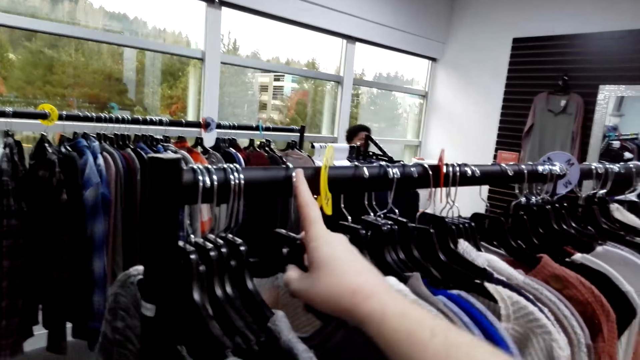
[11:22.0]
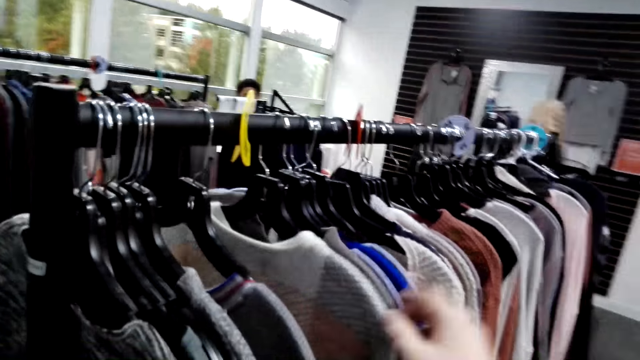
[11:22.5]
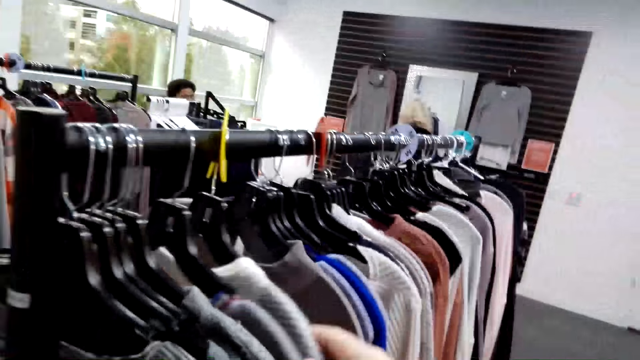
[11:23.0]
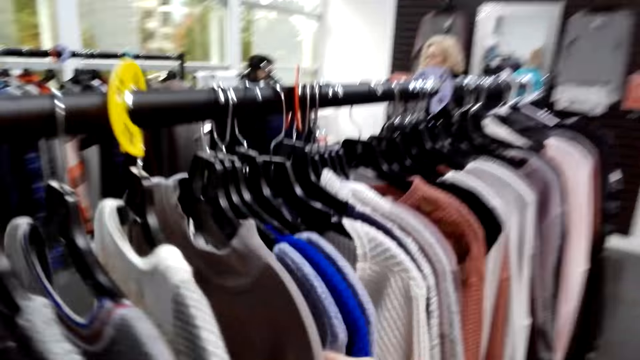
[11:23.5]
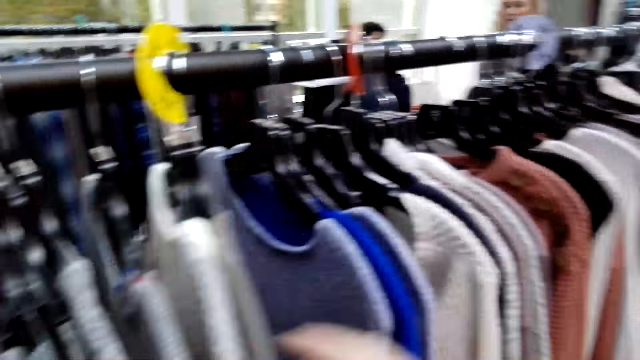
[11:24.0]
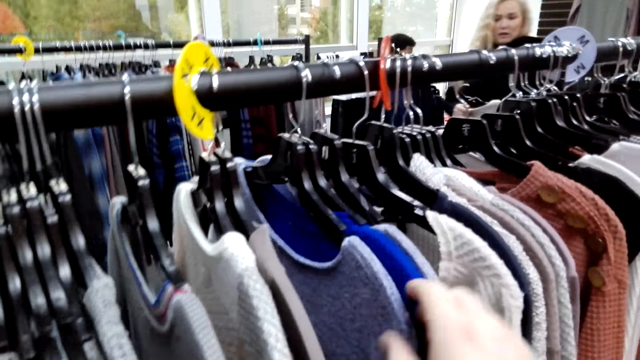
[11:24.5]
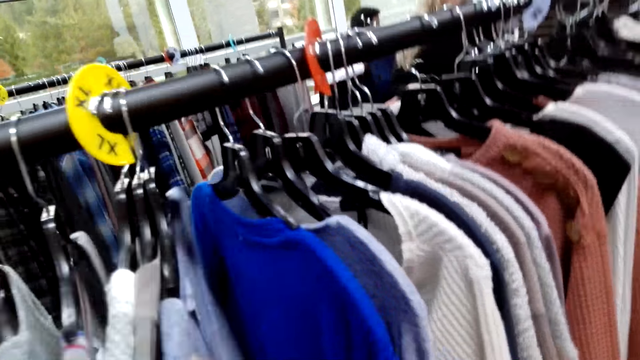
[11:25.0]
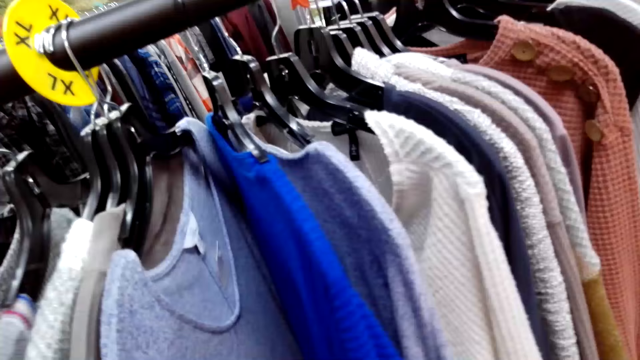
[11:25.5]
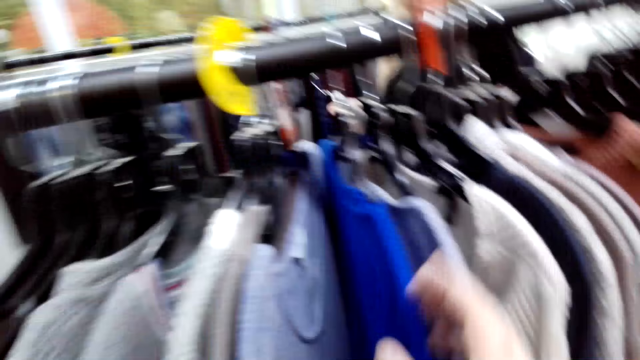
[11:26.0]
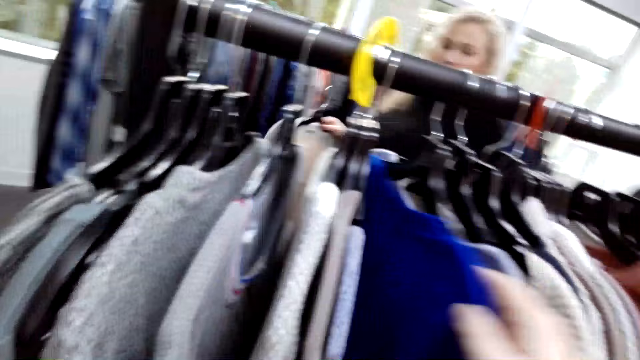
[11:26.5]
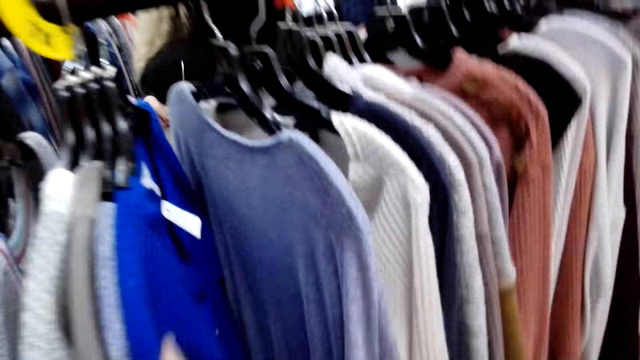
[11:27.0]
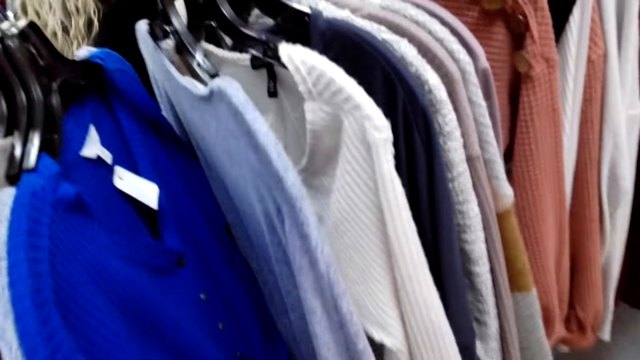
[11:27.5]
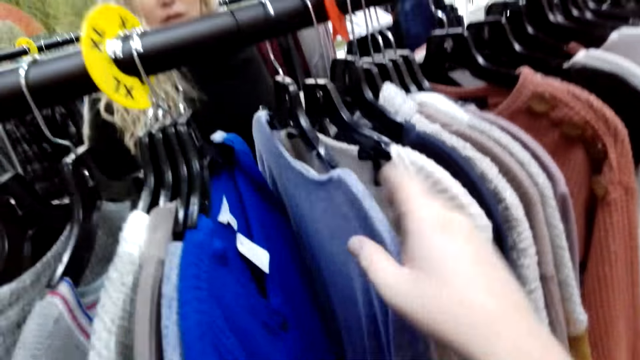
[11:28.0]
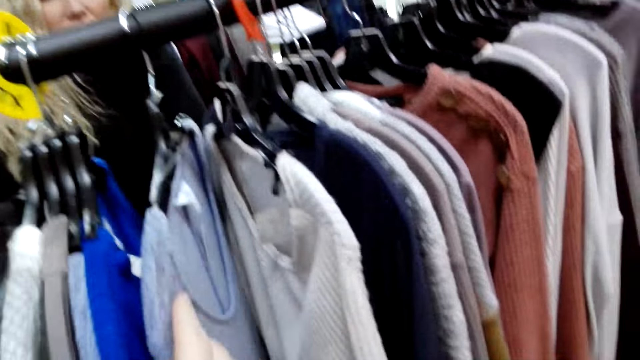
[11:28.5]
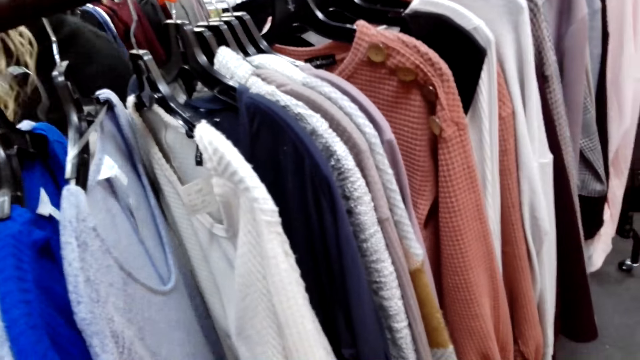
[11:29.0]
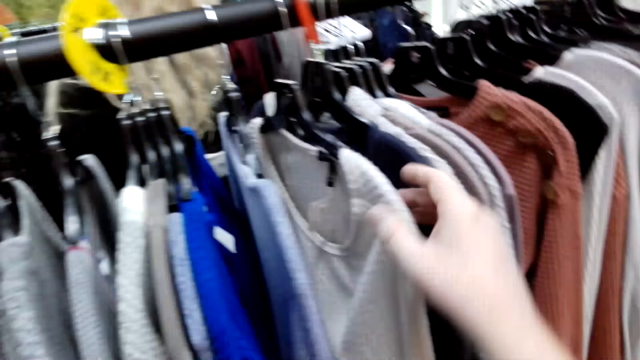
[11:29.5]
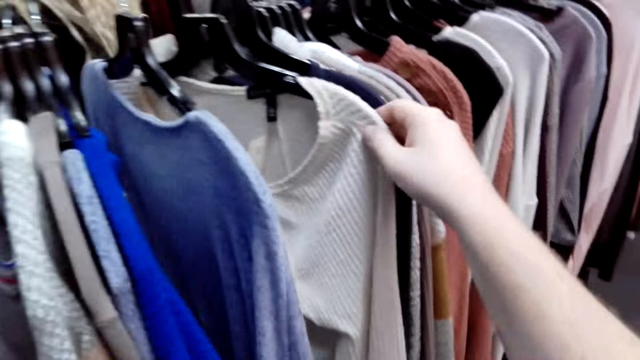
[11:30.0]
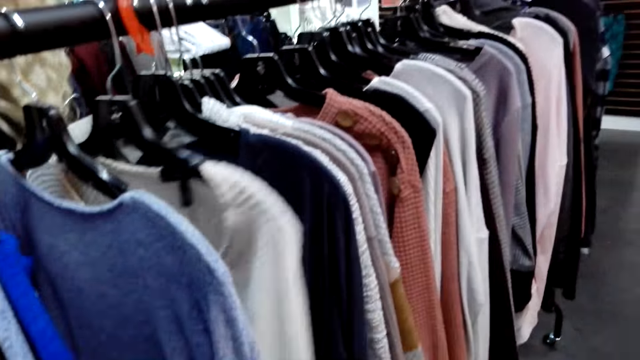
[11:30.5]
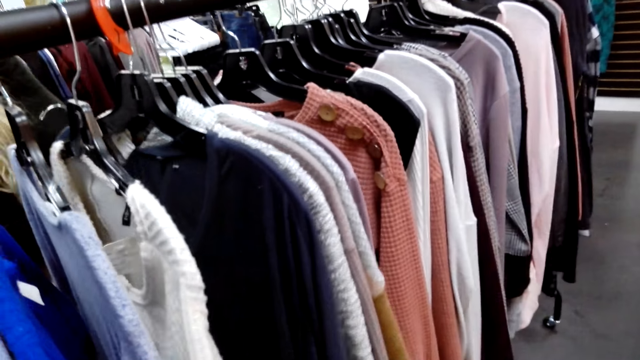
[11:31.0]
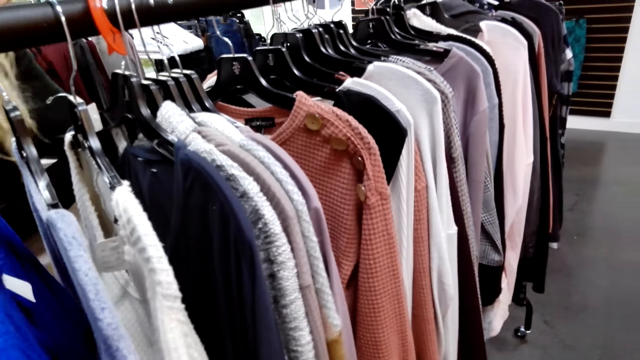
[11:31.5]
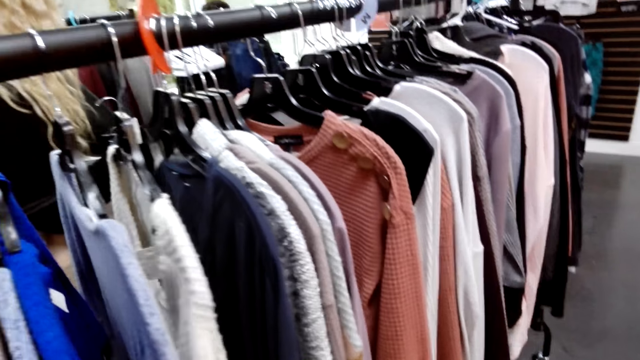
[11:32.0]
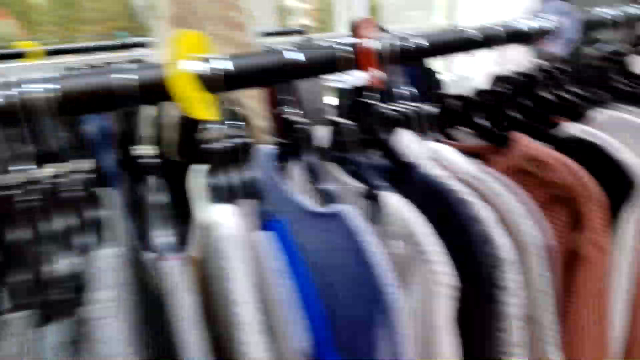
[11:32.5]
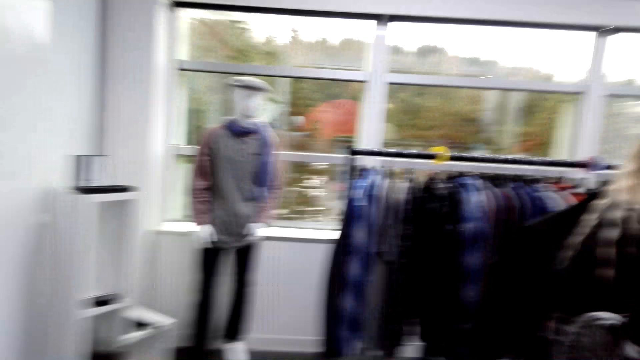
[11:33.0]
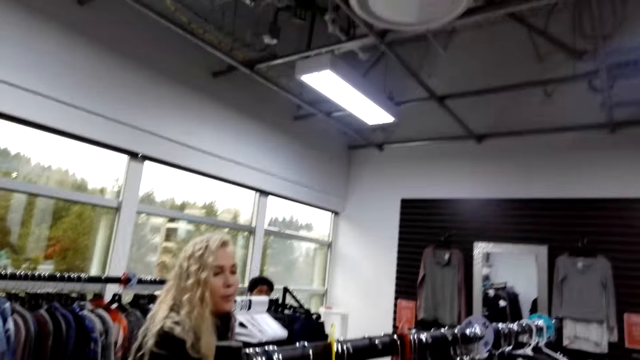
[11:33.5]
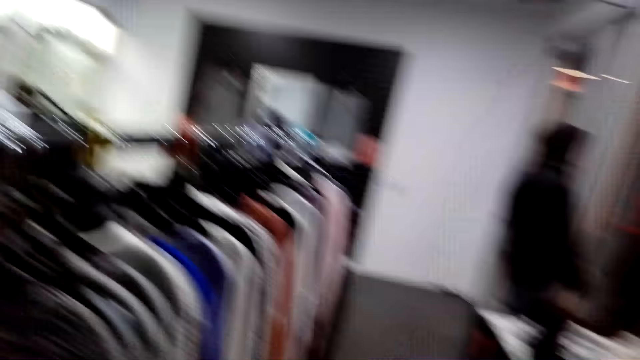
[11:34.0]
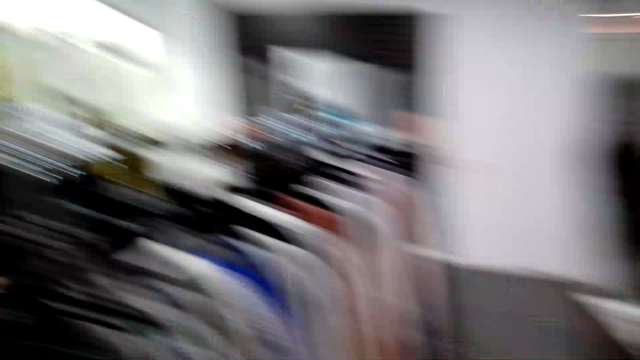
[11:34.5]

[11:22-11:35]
The camera wearer inspects the clothes on the rack. A cashier dialogues with a person and the camera wearer. The camera wearer walks around the boutique. They look around.

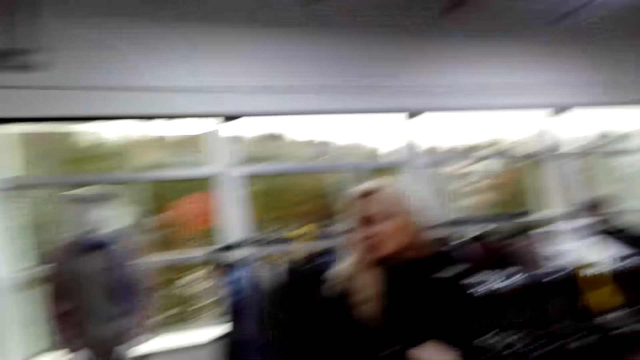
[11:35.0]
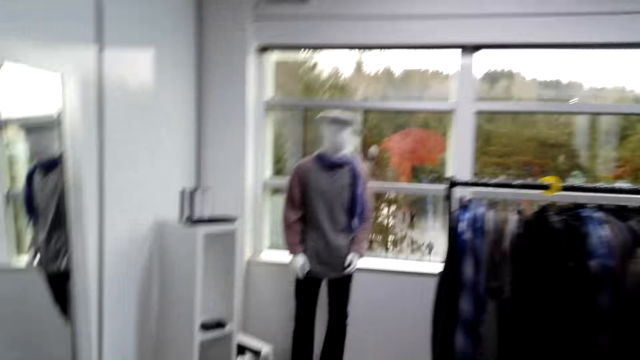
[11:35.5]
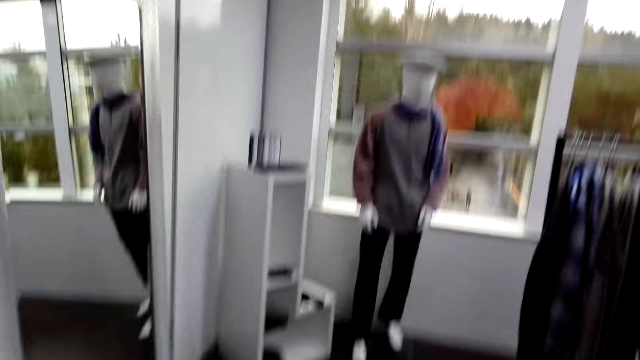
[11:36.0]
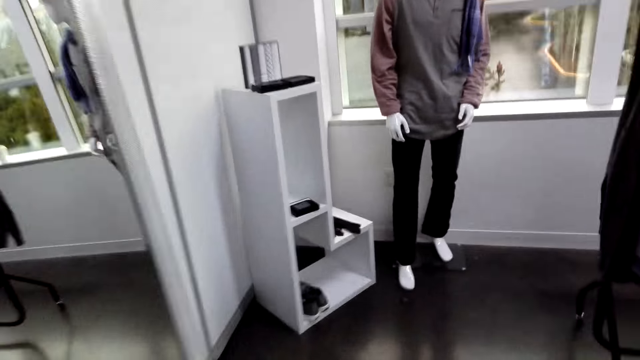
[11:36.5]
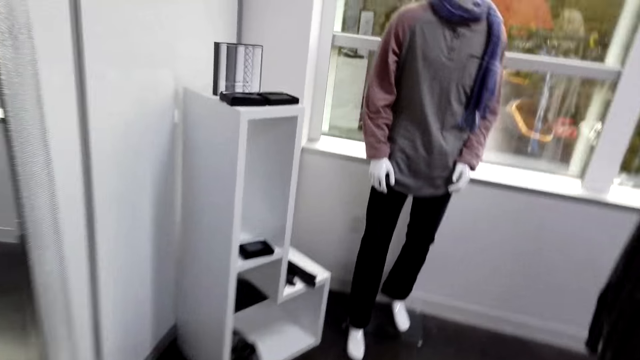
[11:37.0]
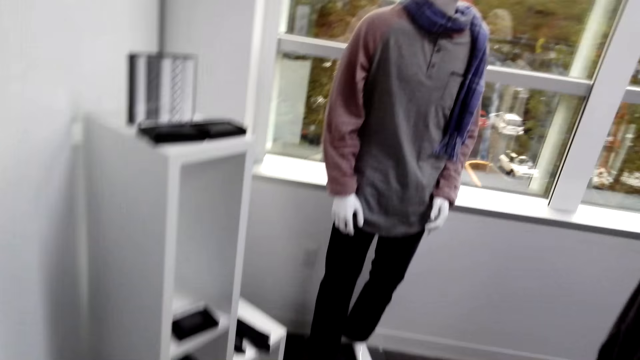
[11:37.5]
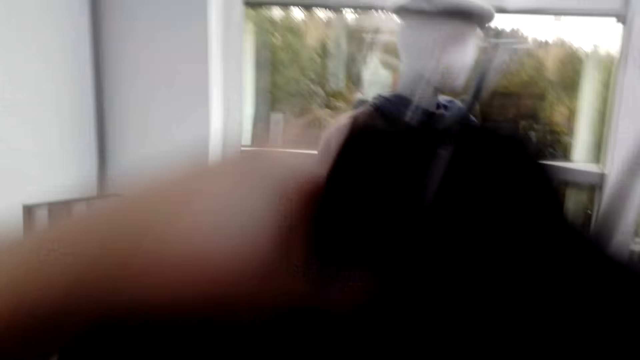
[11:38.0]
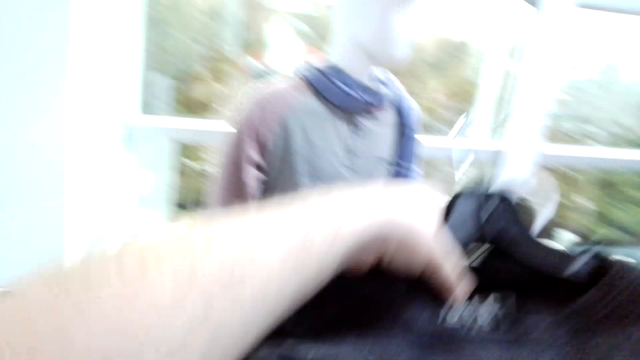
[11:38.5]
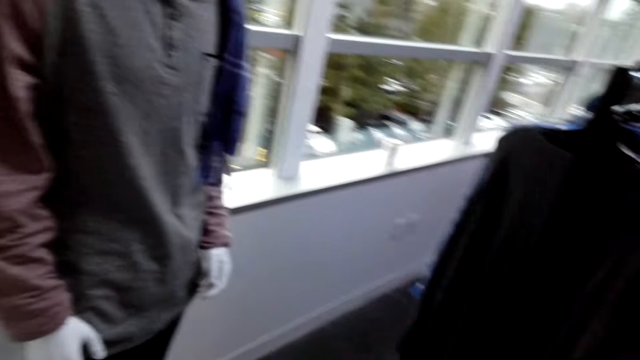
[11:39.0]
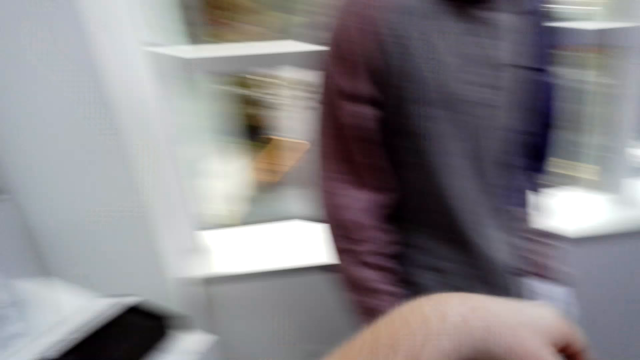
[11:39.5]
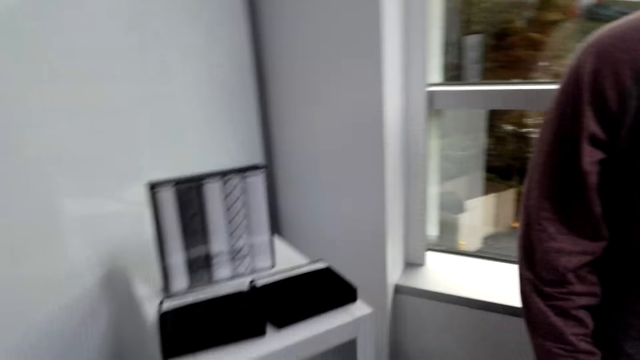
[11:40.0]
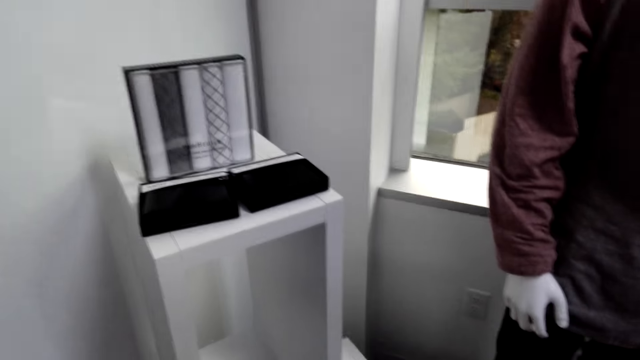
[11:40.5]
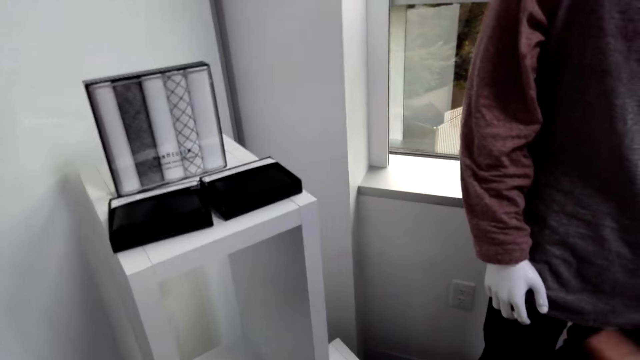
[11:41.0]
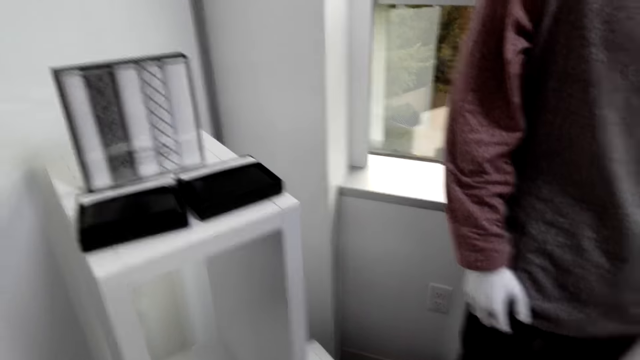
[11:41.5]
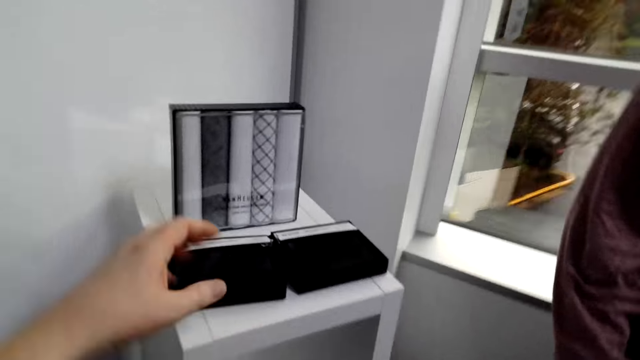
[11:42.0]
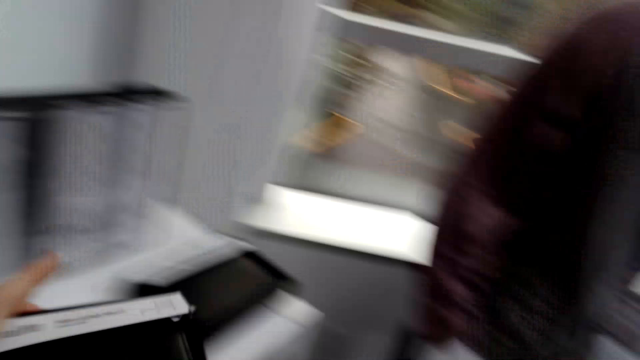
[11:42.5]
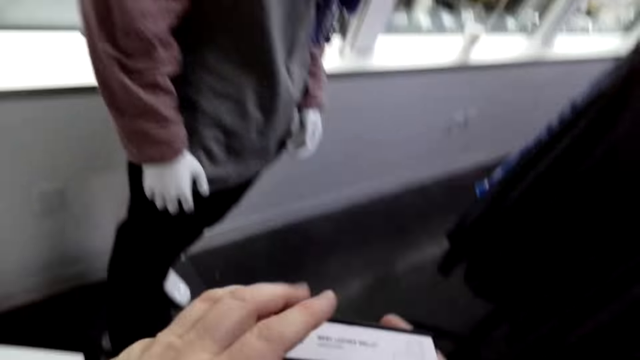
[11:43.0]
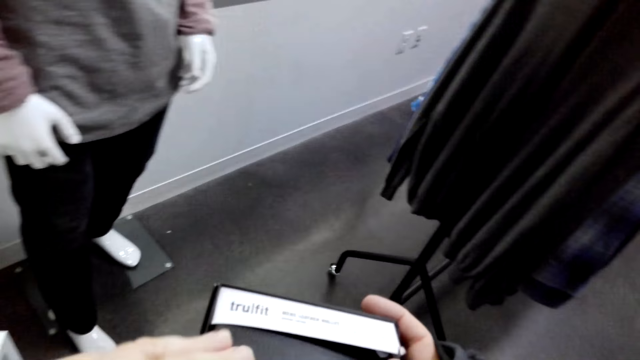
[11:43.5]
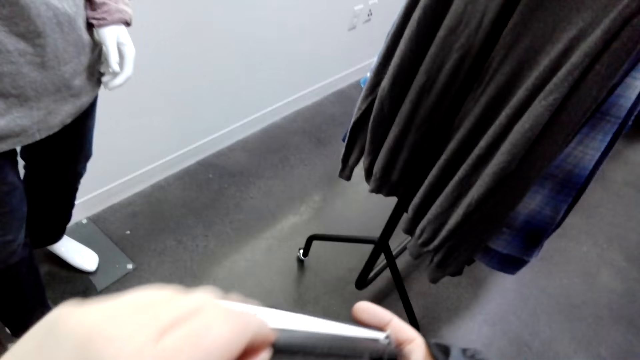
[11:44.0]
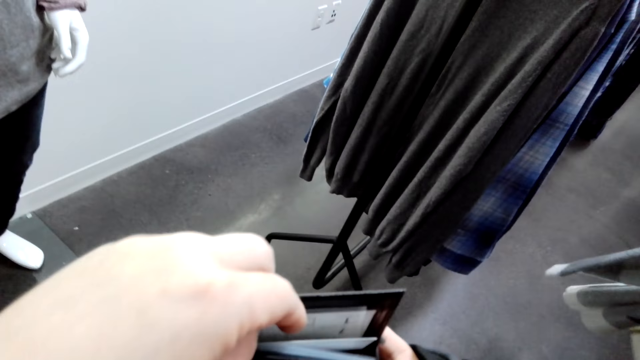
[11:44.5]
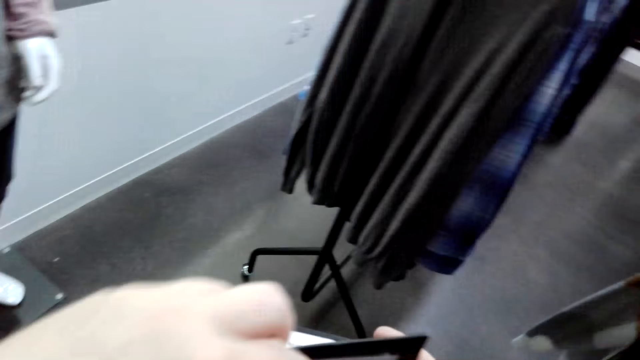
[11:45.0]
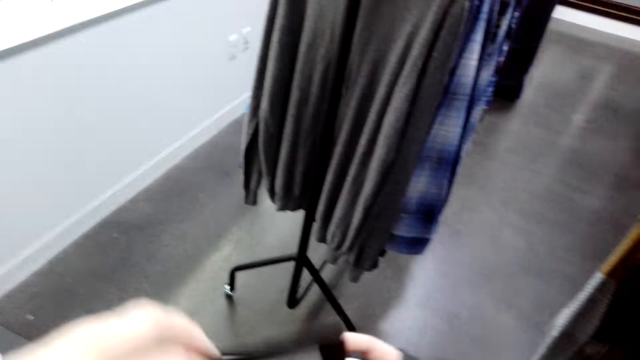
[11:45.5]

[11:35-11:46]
The camera wearer walks towards the mannequin. They fold clothes, look around, and stare at the display unit. They pick up the wallet and remove the wallet from the box. They look at the wallet. They talk to a woman.
